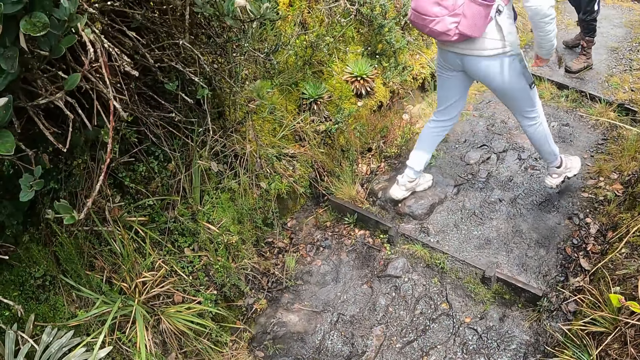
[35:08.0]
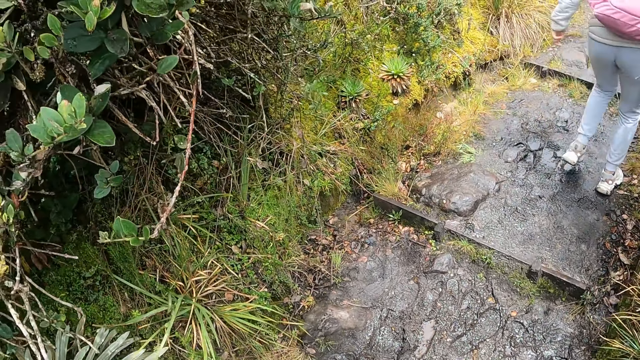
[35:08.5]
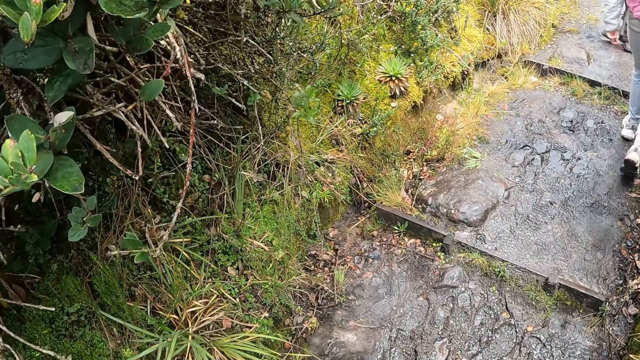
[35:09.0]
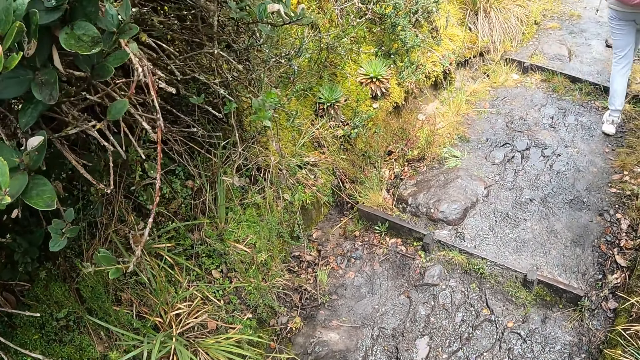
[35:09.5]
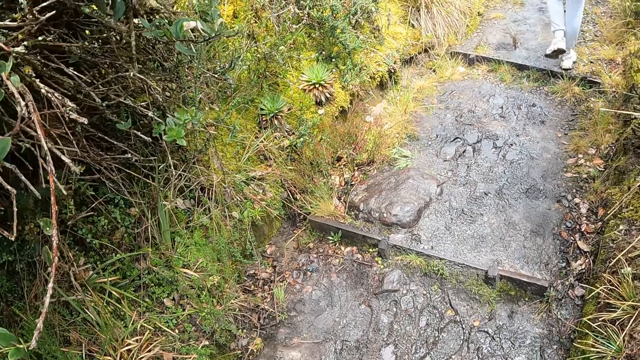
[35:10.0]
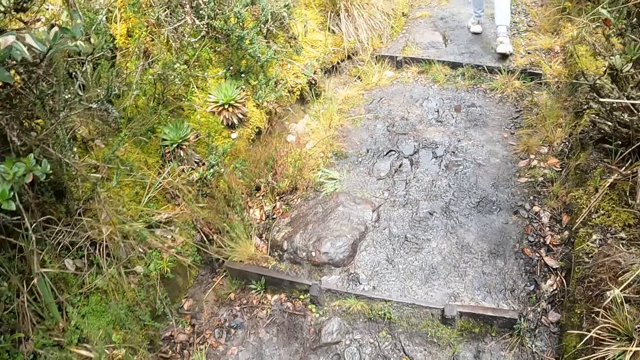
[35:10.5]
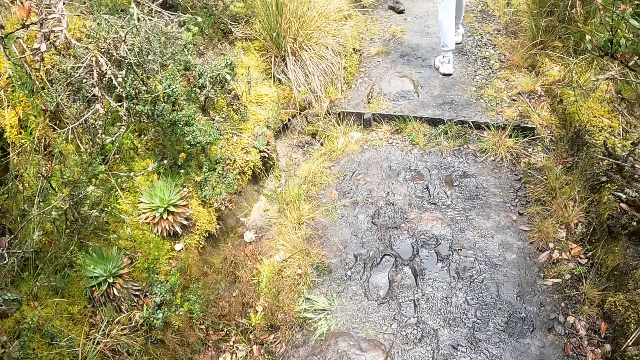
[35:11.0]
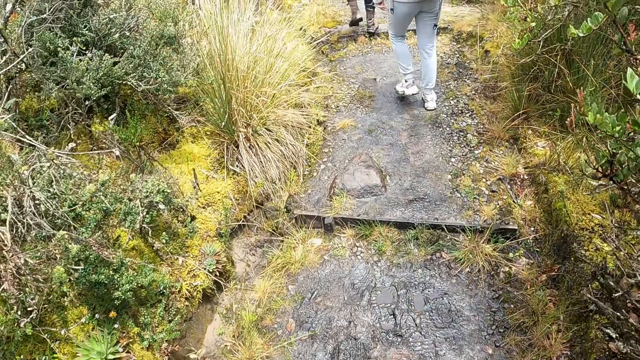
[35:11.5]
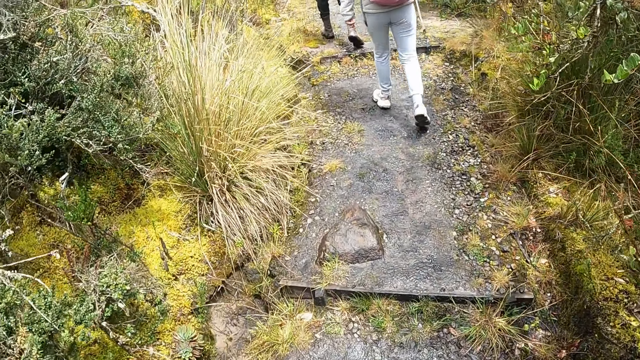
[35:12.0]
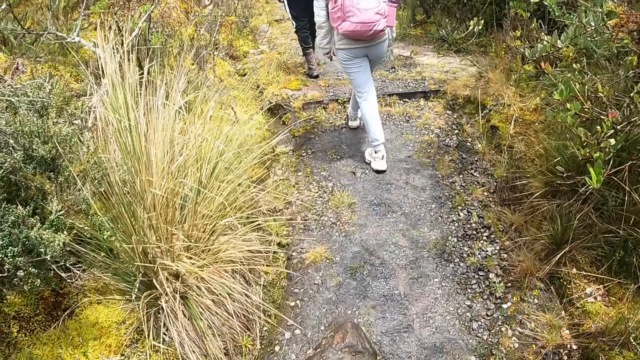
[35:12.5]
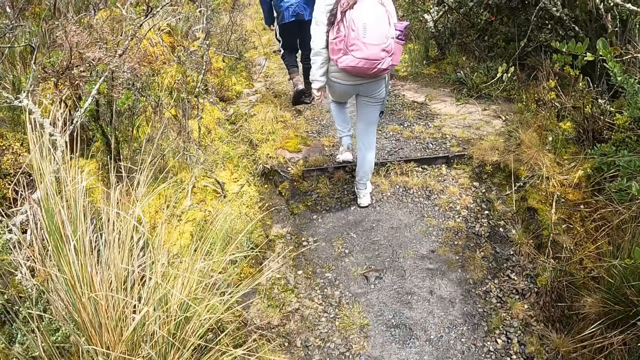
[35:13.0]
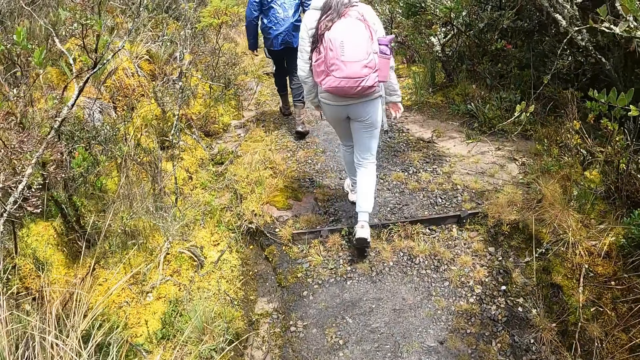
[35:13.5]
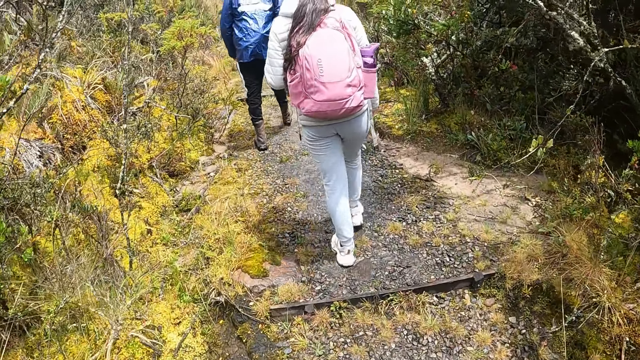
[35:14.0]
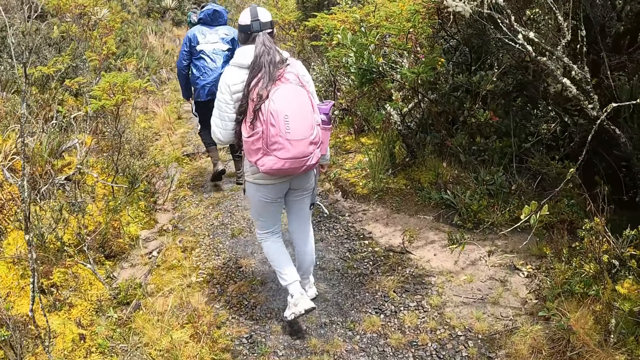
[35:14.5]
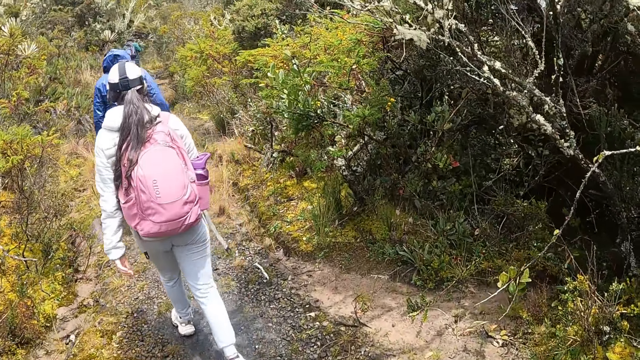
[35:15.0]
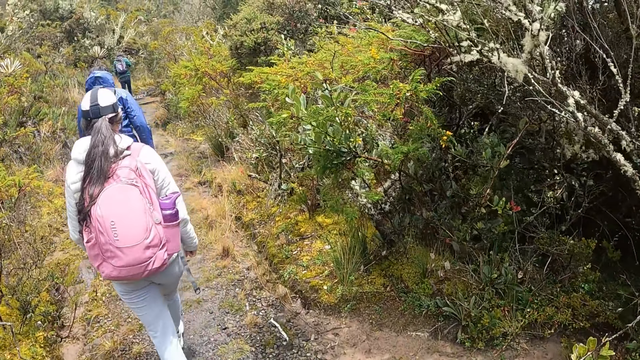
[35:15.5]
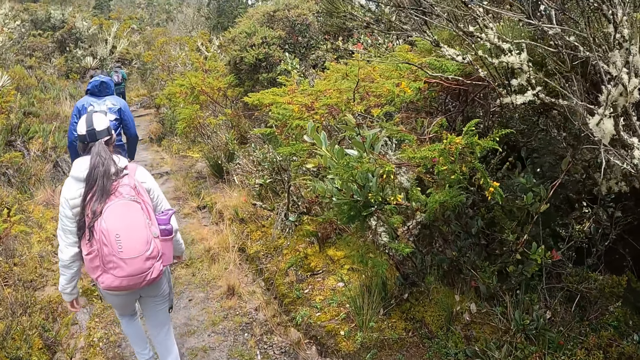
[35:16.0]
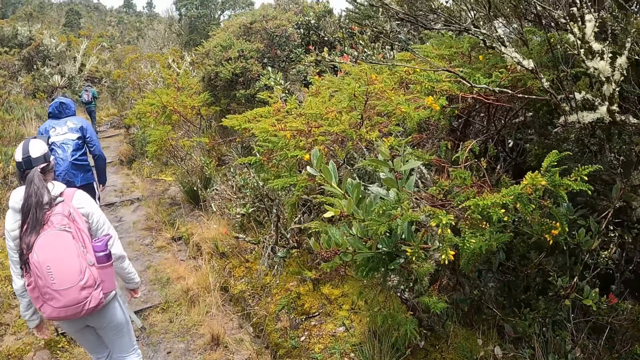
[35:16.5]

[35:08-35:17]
The camera wearer walks up the hill with the group of people.

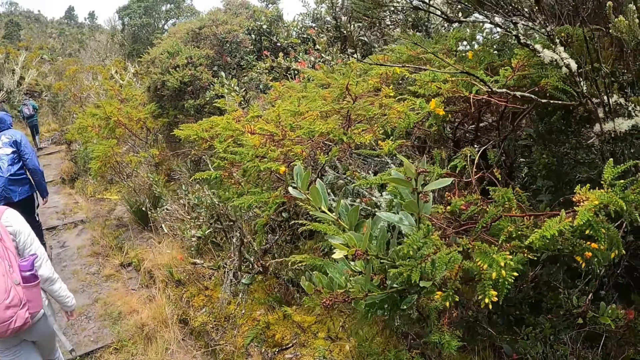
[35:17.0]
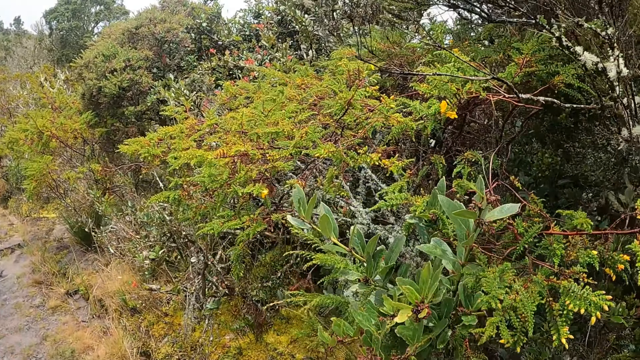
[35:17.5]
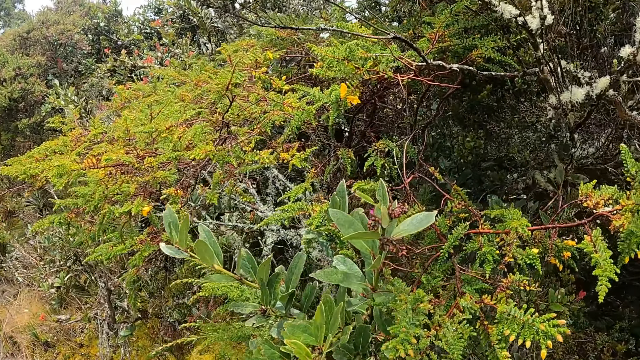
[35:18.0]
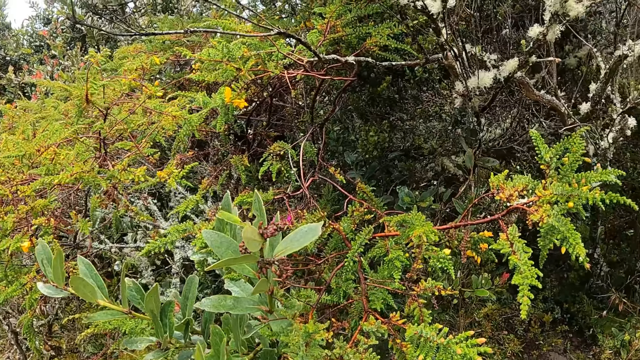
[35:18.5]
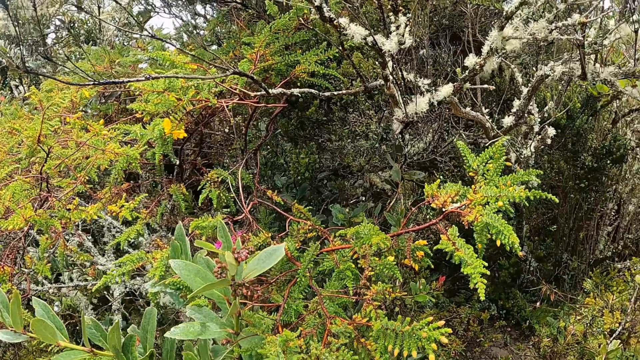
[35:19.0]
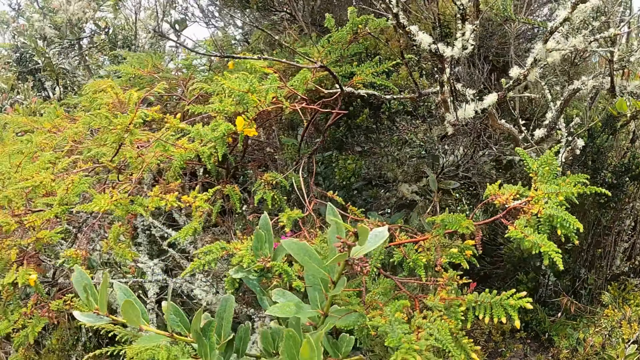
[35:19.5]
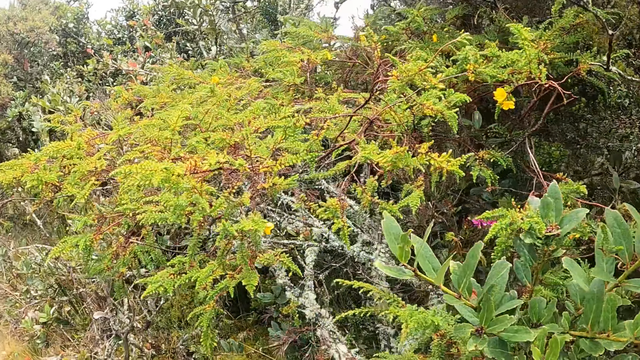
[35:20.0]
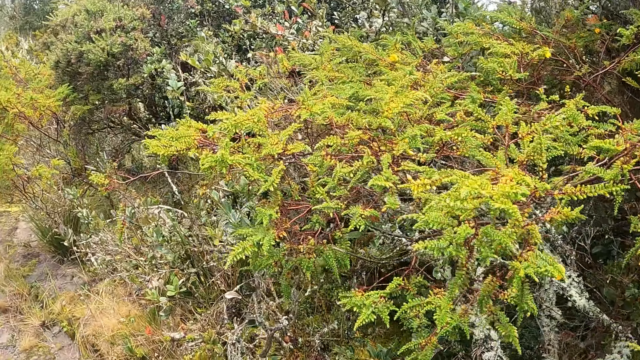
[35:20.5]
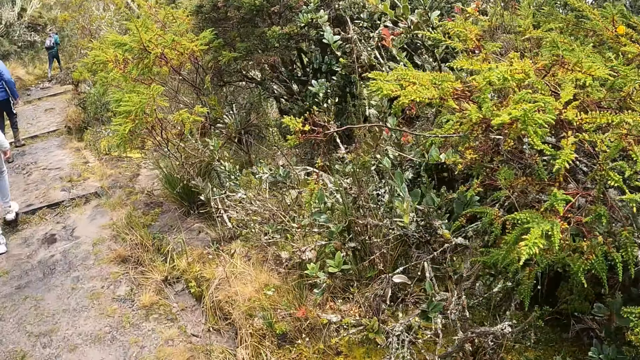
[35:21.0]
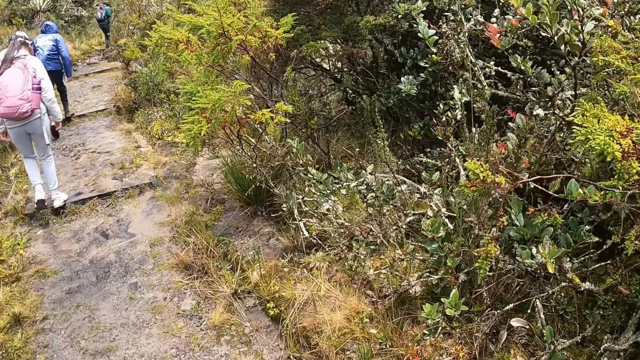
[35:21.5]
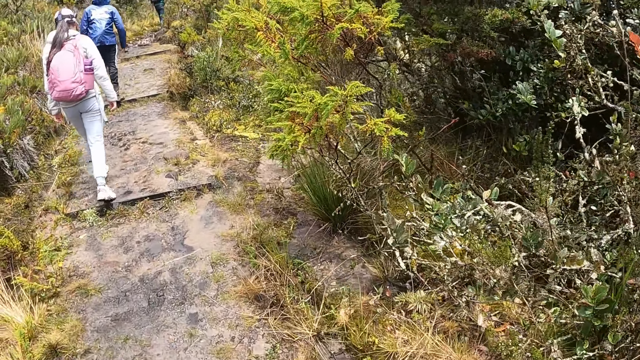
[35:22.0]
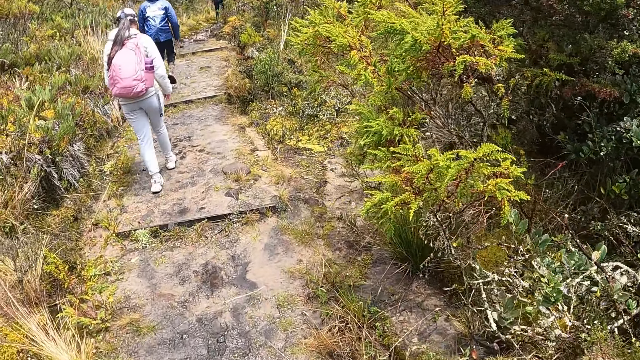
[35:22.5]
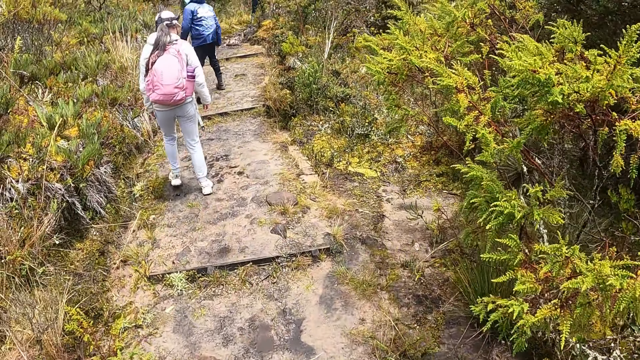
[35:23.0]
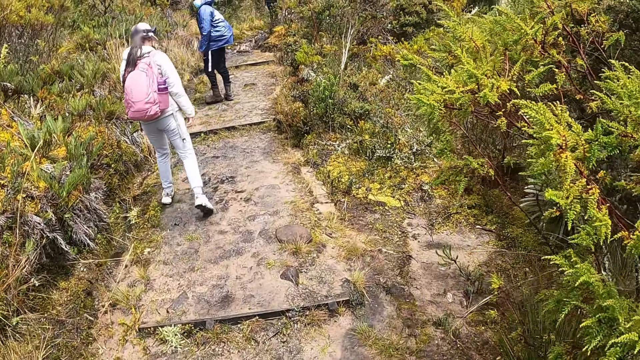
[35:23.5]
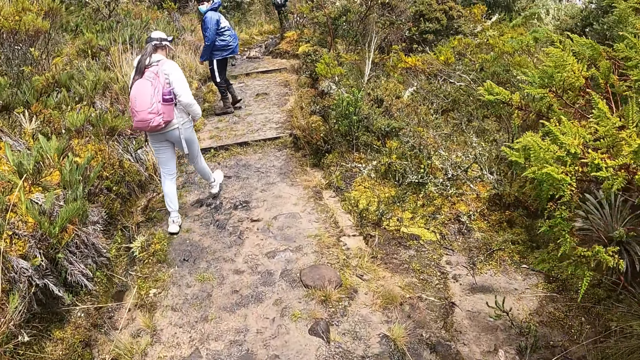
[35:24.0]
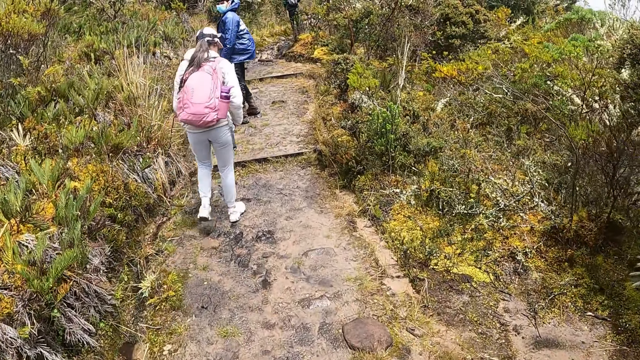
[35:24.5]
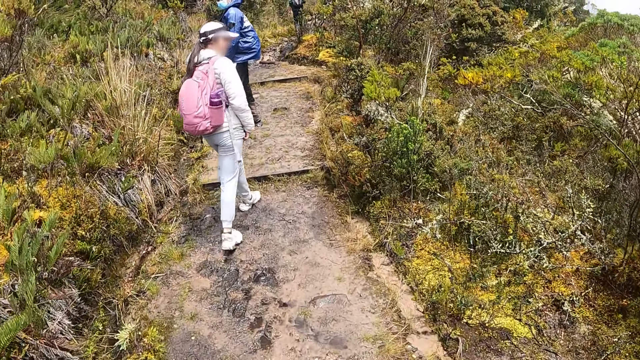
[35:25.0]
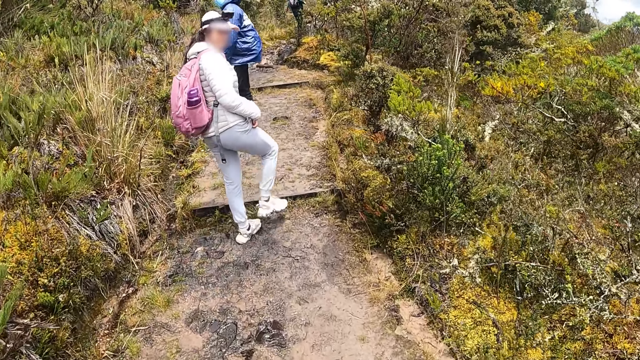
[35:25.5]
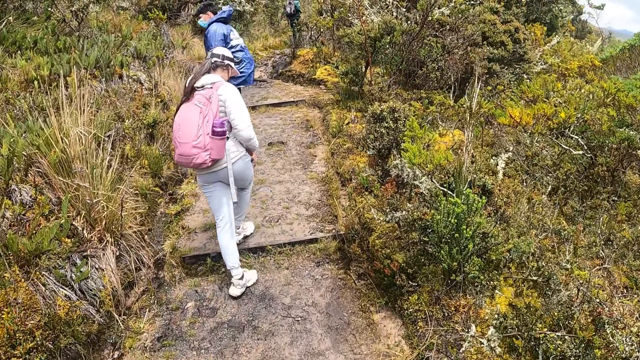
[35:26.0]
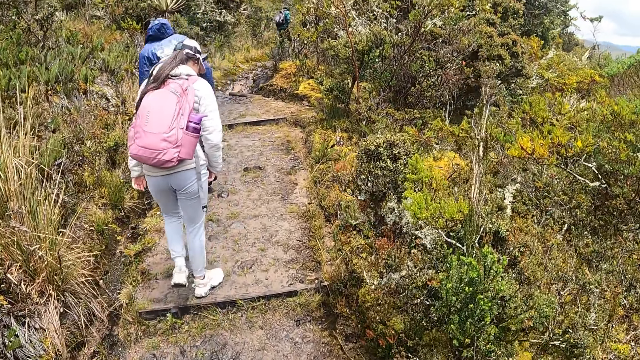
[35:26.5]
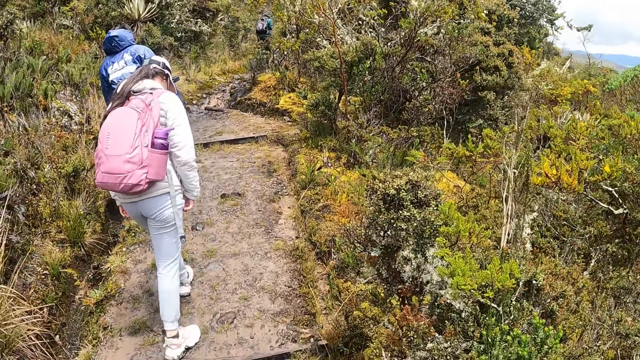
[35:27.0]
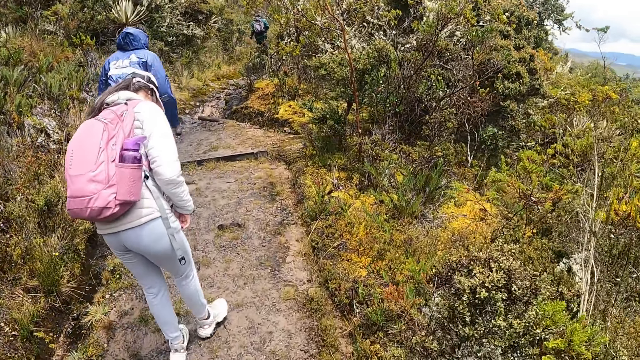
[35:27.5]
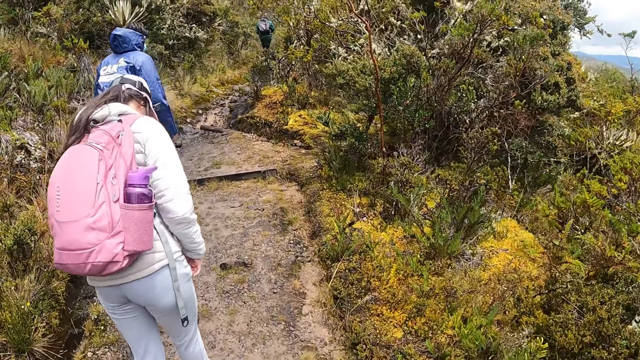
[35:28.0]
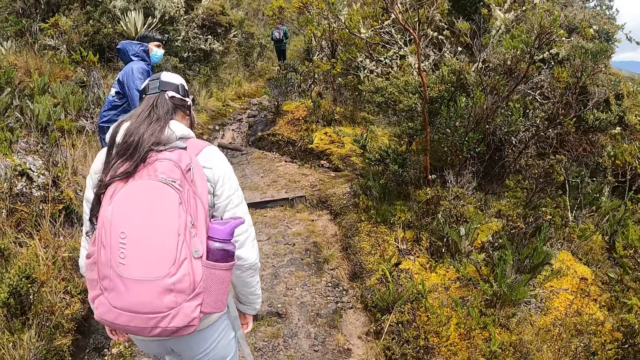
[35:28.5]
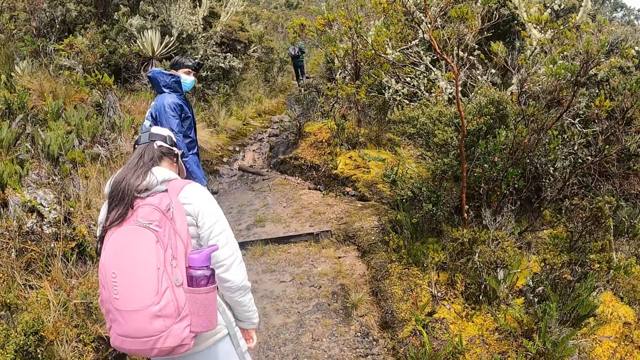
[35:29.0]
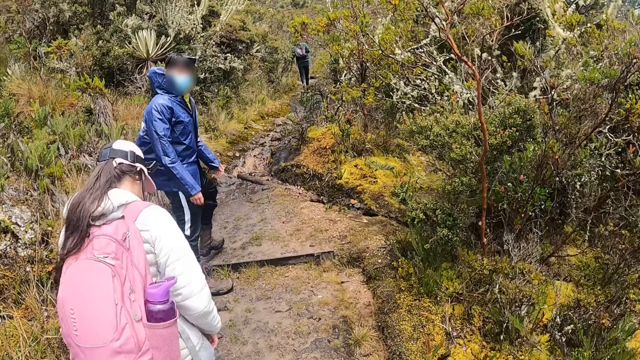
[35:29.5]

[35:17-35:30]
The camera wearer looks around. They hike on the mountain. A man interacts with a woman. A person looks behind. Another person looks behind. The camera wearer hikes on the mountain.
